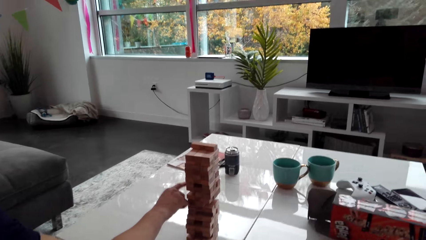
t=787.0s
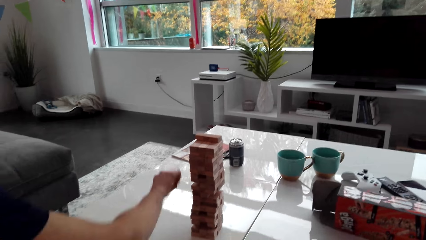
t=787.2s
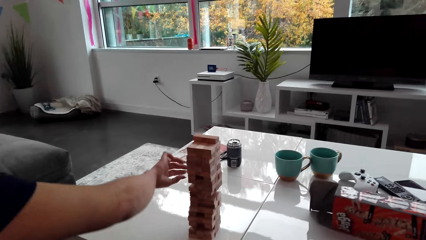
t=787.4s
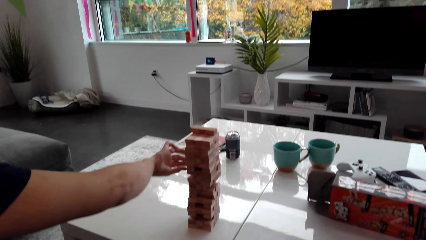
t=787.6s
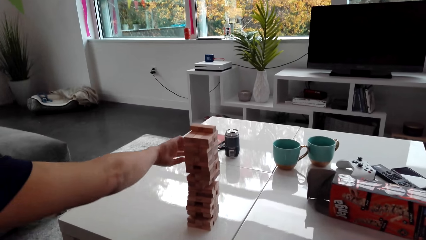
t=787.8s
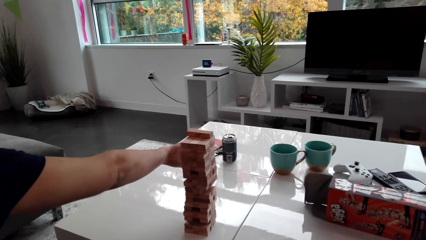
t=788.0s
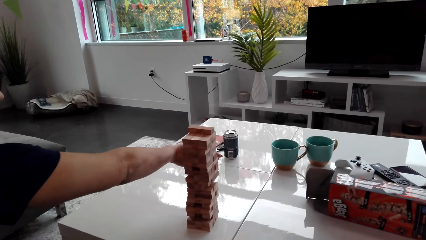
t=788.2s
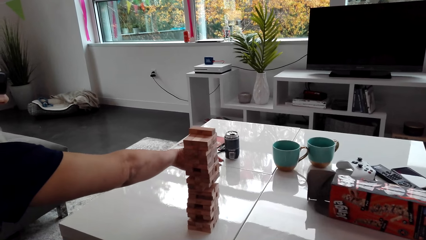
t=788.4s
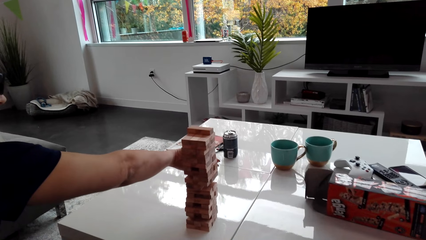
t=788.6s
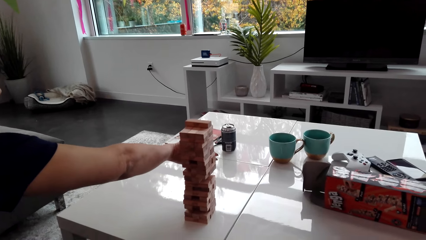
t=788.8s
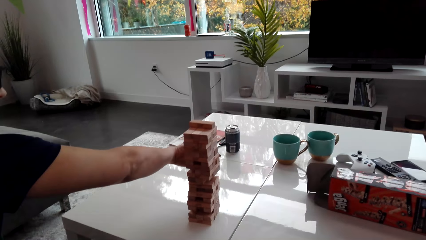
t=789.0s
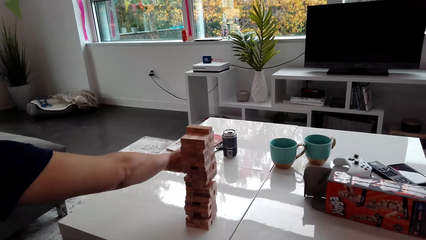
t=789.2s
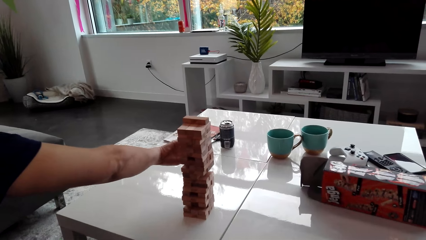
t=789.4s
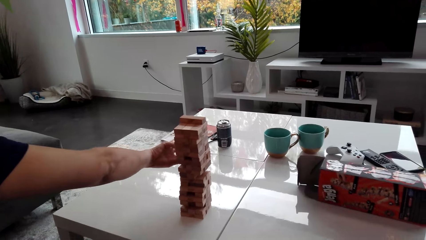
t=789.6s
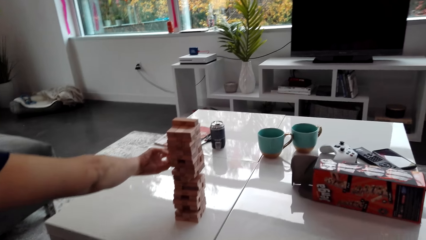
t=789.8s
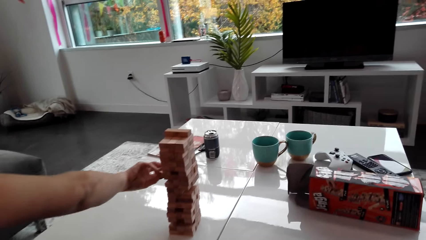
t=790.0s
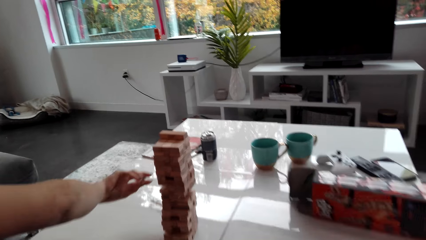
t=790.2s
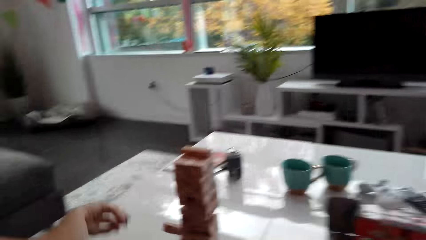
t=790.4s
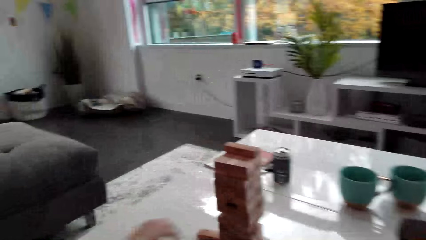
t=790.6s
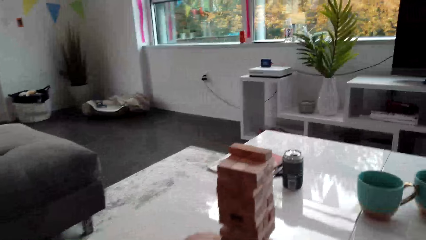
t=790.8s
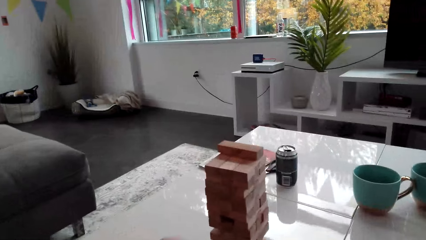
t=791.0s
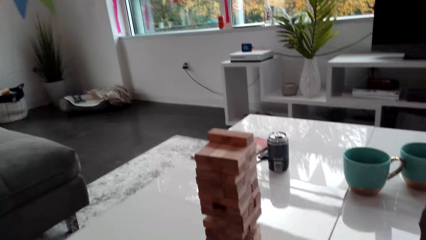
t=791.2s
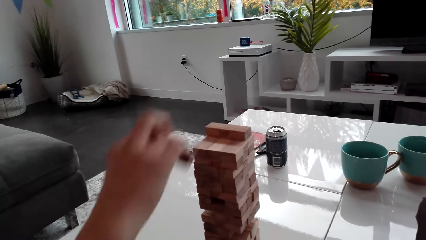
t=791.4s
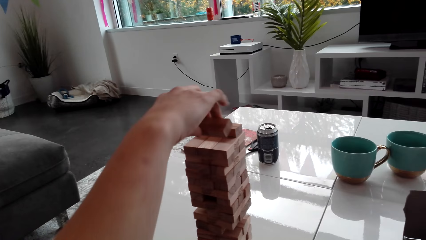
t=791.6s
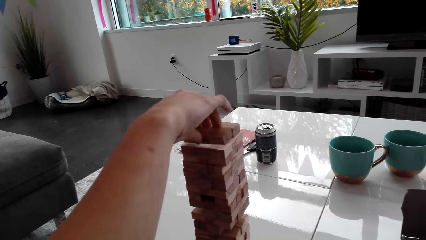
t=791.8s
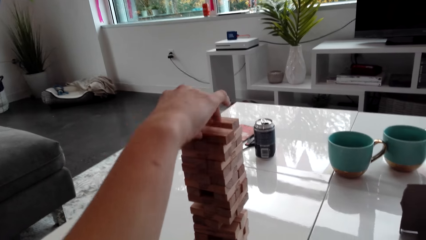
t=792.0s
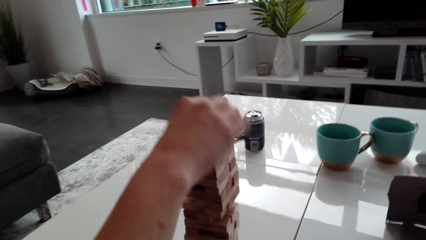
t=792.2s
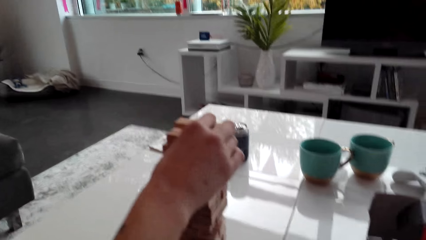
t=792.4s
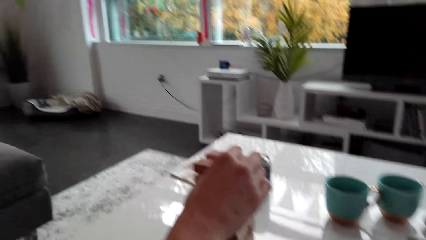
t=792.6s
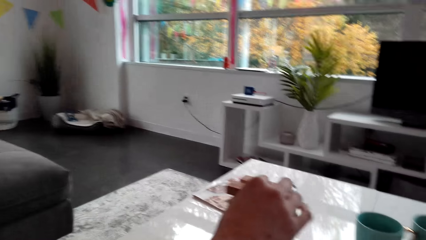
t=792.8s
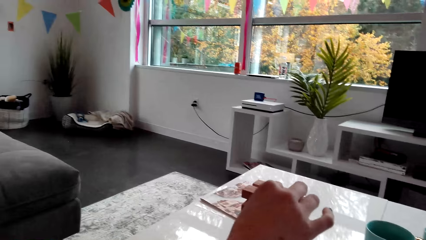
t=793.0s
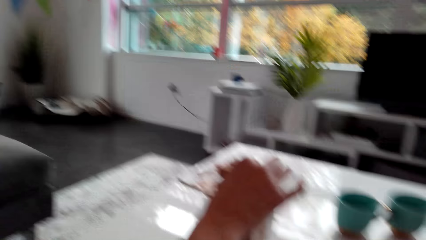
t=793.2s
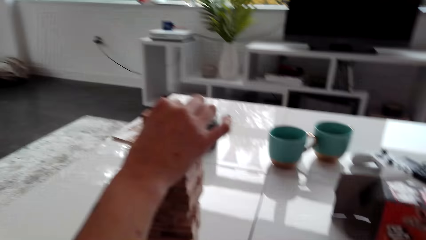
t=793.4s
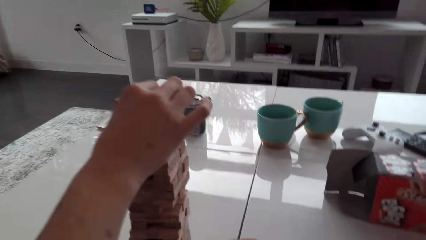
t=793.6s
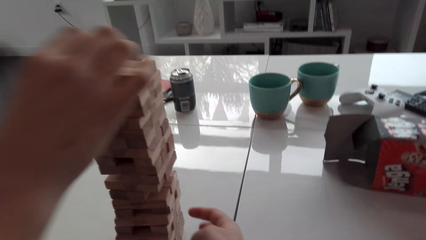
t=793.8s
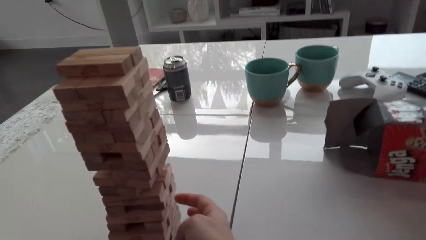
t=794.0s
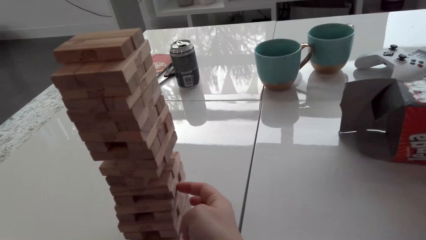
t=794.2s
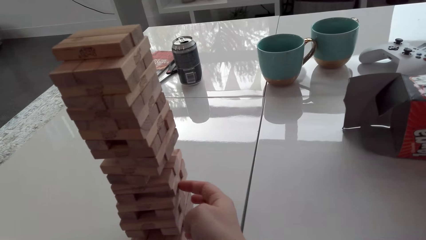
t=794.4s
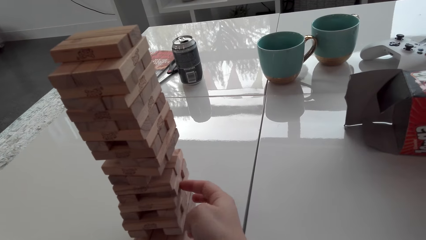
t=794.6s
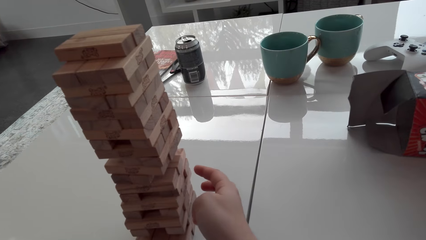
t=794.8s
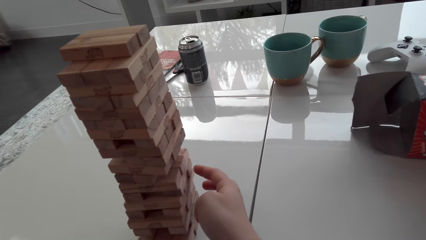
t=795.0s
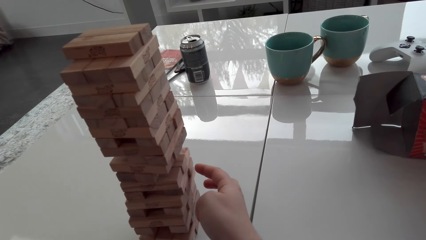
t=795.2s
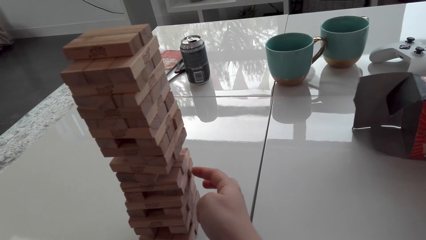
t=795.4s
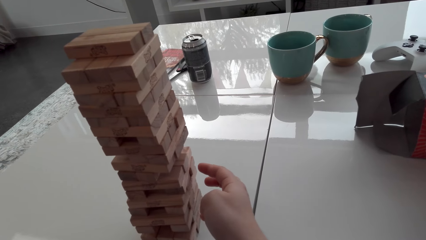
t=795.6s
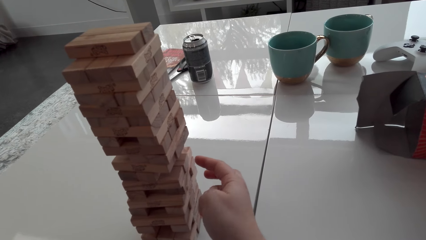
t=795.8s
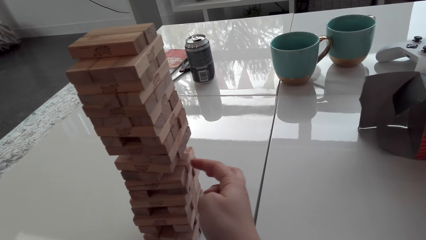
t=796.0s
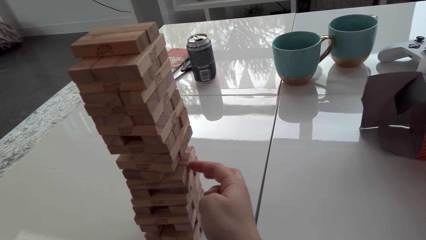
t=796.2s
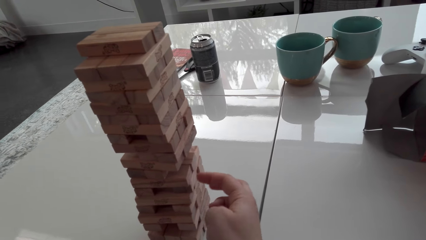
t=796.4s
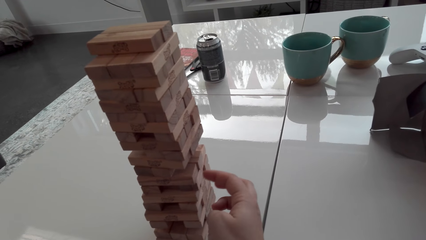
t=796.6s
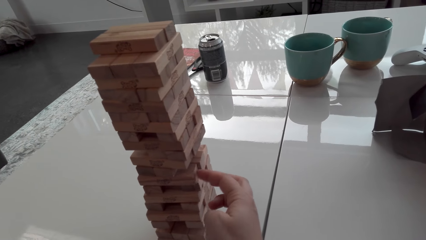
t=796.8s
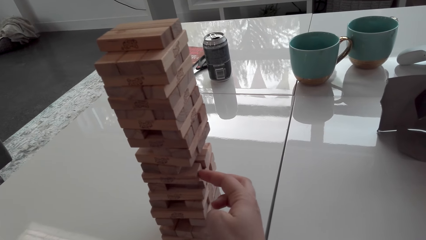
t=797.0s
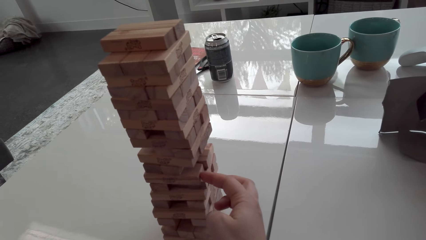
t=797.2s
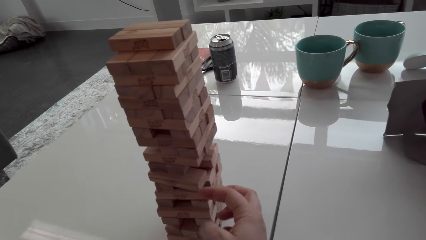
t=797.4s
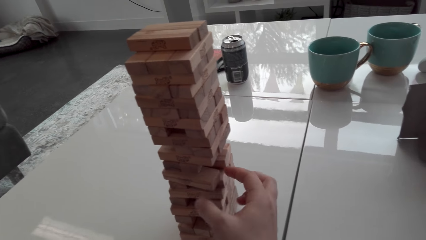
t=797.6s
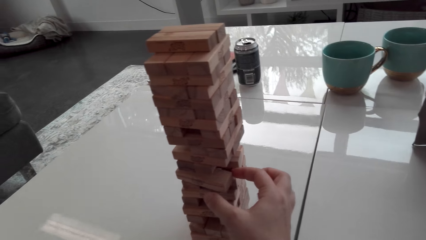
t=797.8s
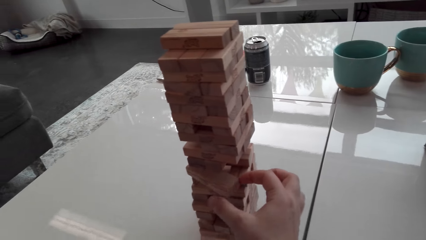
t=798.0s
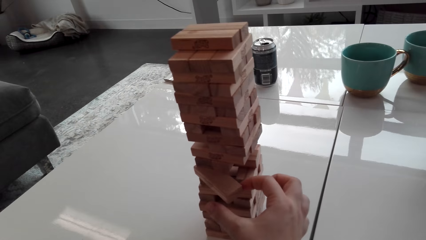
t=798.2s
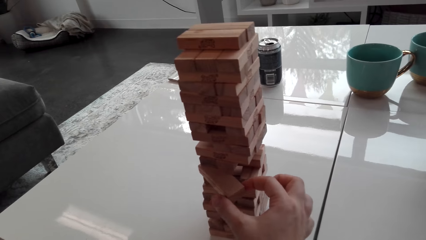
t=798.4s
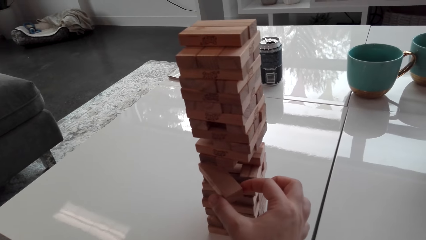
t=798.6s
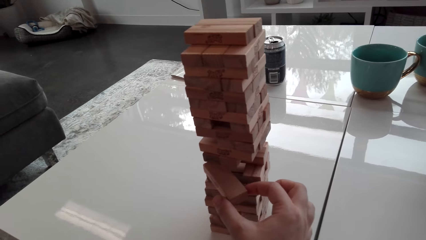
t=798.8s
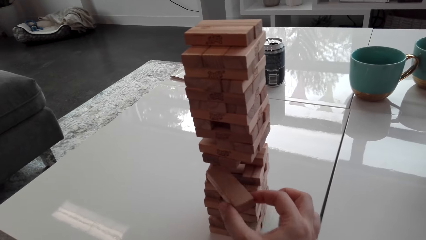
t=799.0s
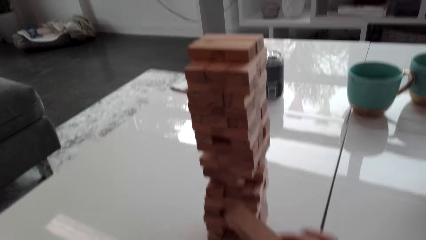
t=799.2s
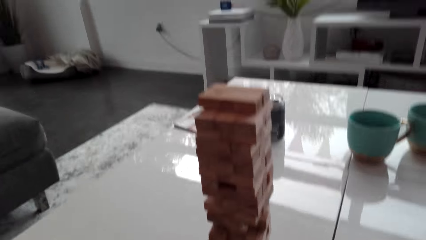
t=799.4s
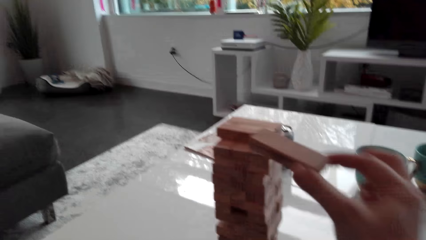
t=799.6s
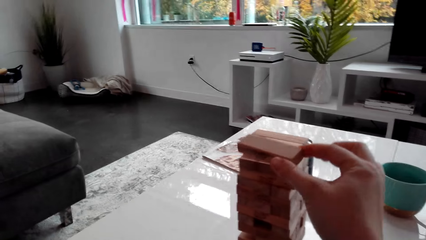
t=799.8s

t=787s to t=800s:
The woman takes a wood brick from the tower and places the wood brick on the topmost level. The camera wearer taps the blocks on the tower. They take a wood brick from the tower.

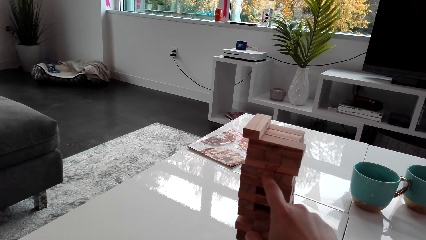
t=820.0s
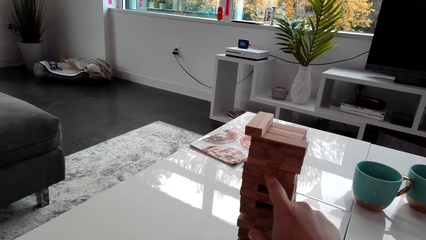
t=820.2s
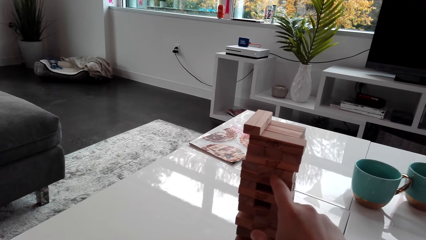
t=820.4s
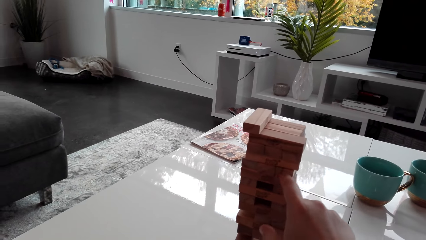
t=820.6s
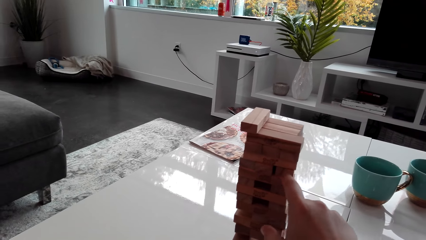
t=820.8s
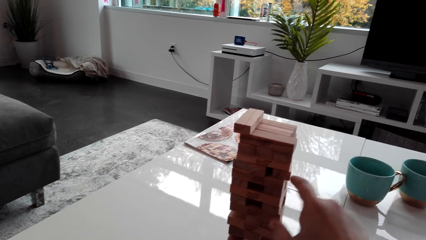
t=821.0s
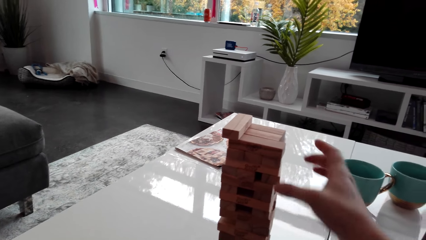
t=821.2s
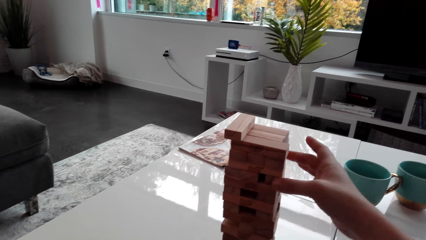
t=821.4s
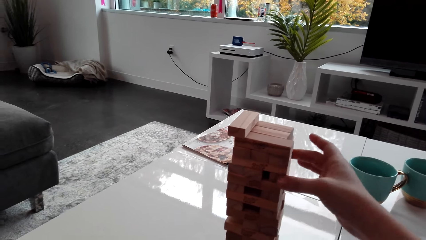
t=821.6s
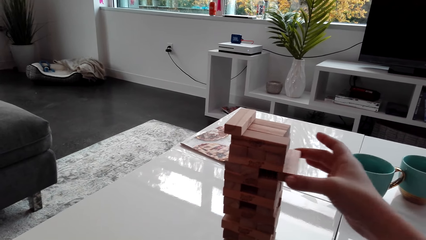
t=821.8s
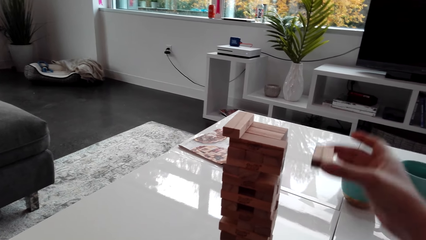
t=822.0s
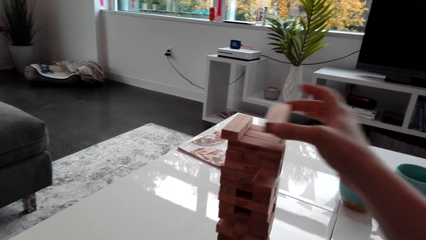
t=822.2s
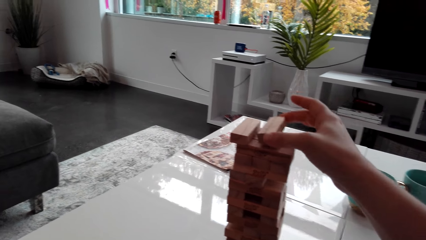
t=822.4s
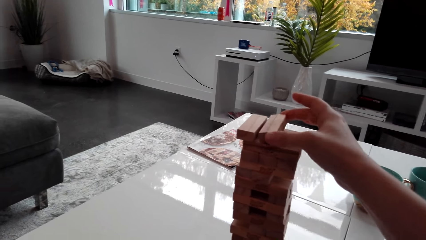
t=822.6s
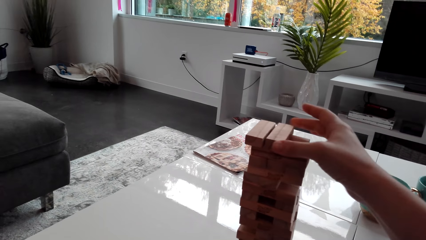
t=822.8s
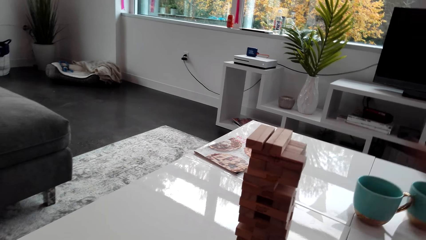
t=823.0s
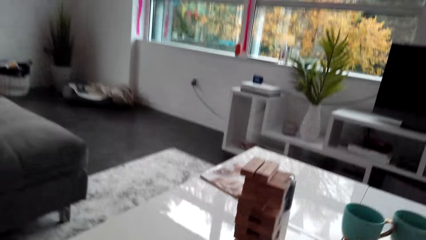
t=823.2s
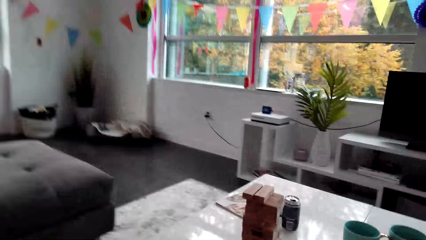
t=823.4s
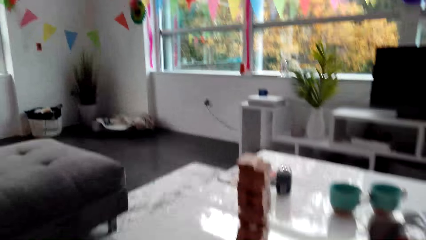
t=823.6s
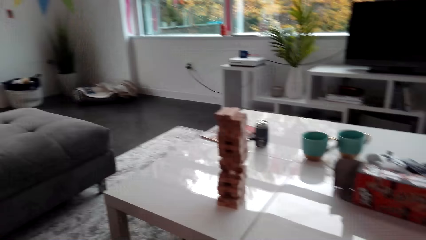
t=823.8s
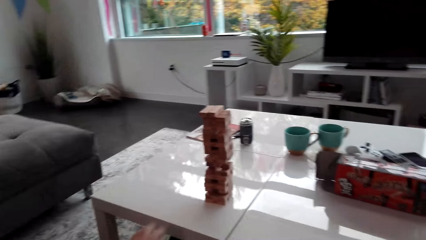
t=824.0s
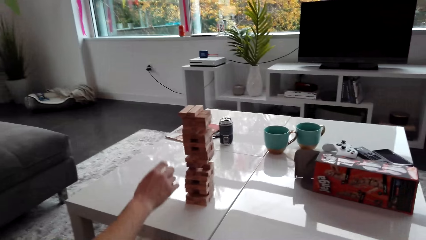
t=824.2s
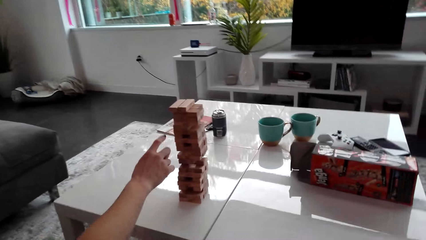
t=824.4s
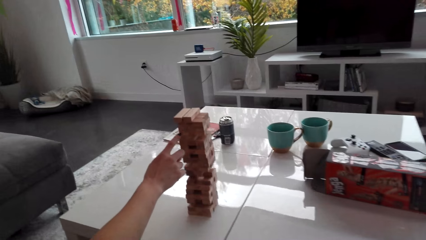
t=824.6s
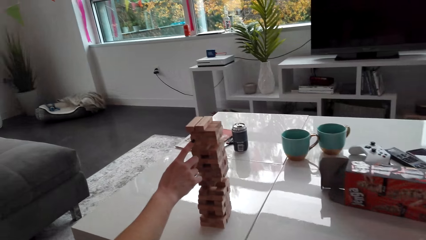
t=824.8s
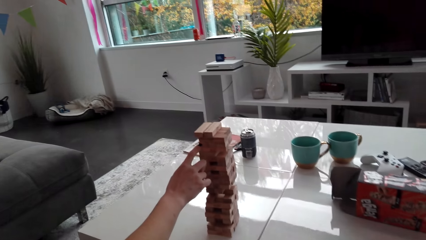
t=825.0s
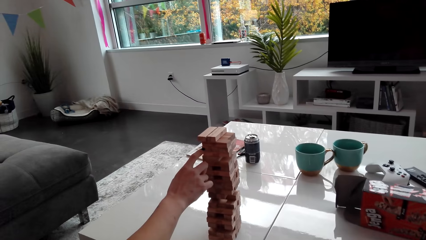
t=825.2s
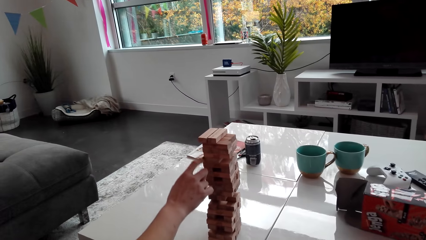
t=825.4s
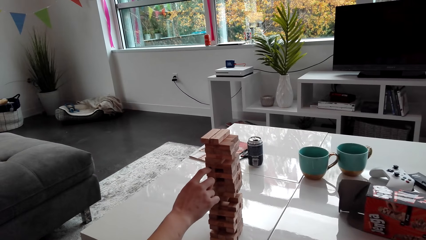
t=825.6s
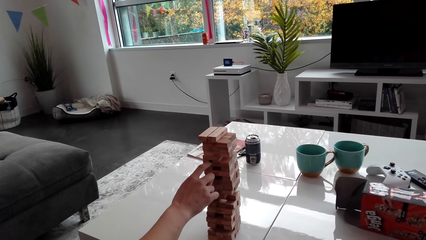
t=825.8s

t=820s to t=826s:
The camera wearer takes a wood brick and places the wood brick on the topmost level.
